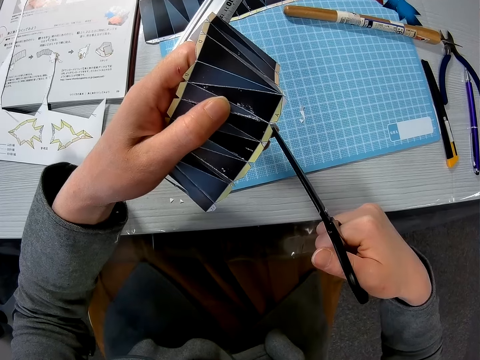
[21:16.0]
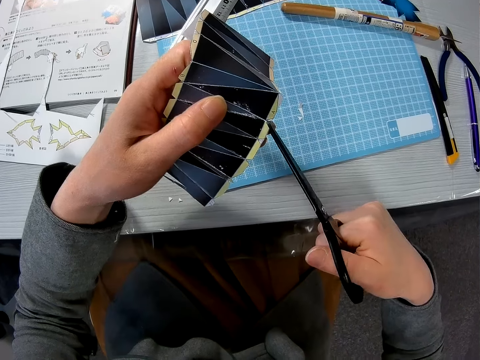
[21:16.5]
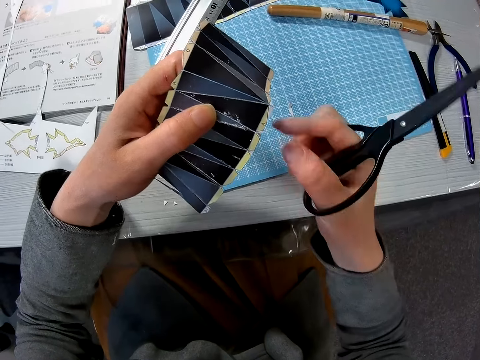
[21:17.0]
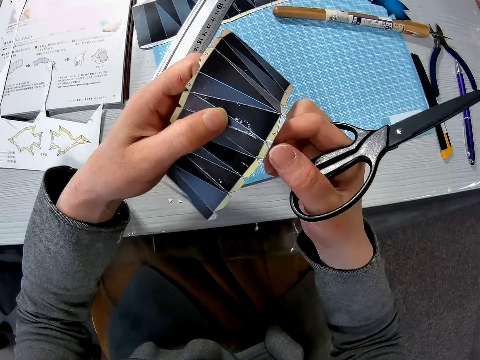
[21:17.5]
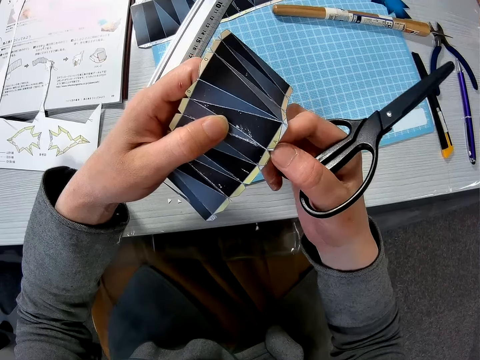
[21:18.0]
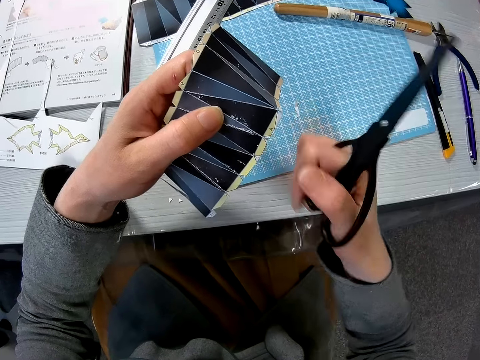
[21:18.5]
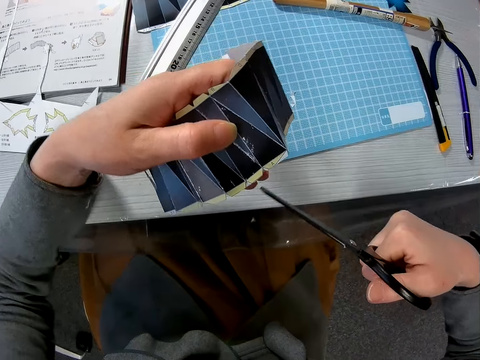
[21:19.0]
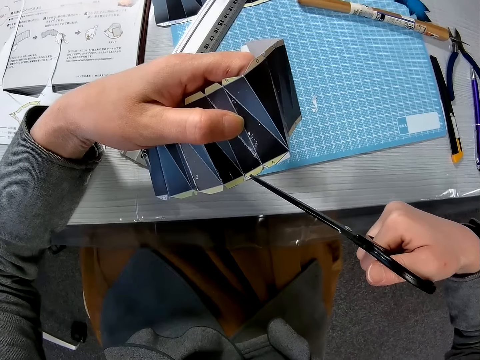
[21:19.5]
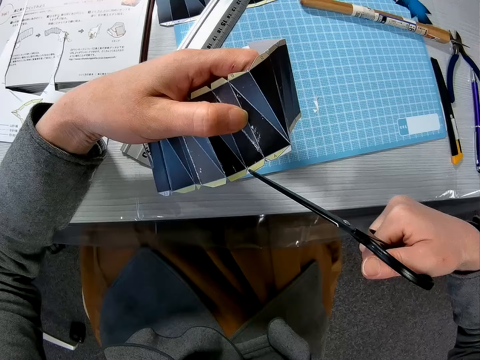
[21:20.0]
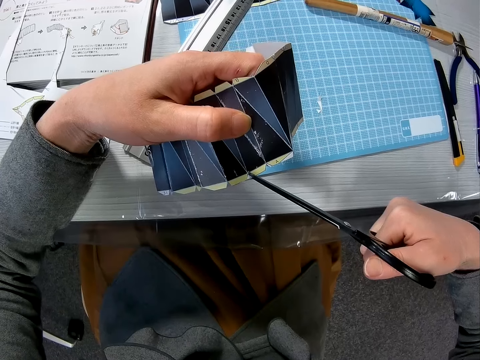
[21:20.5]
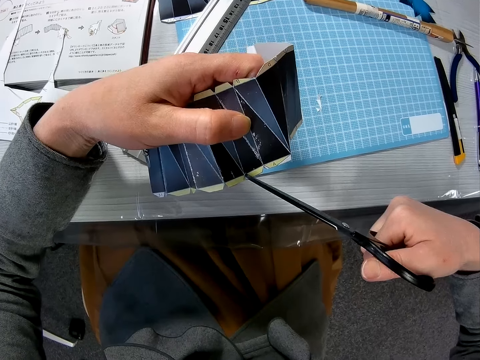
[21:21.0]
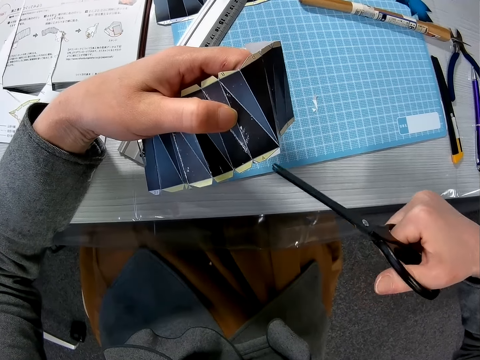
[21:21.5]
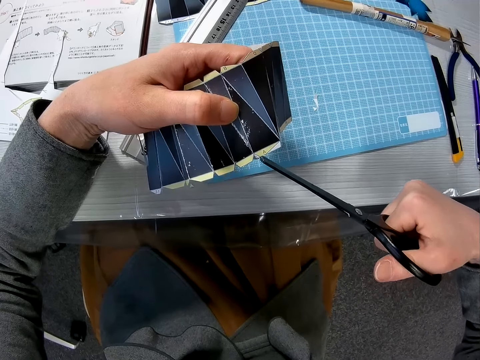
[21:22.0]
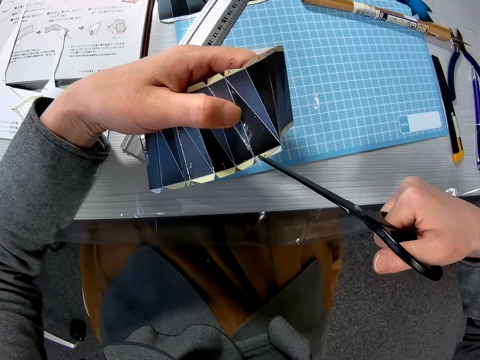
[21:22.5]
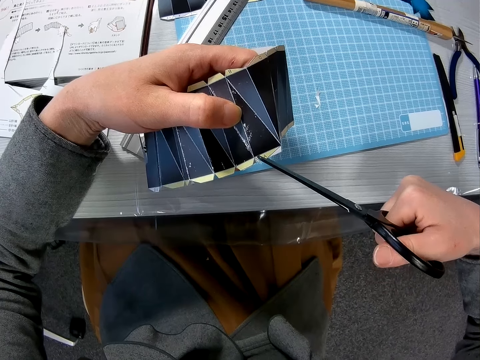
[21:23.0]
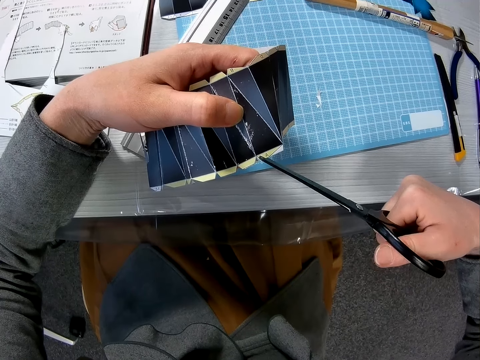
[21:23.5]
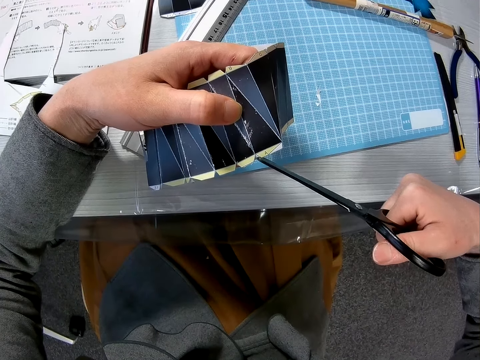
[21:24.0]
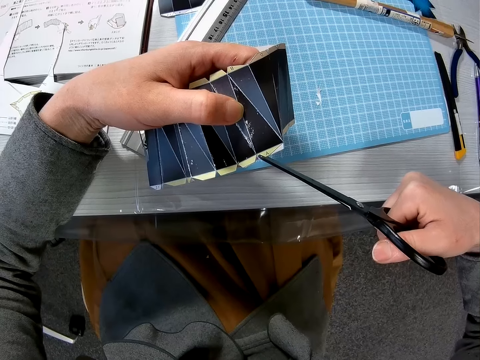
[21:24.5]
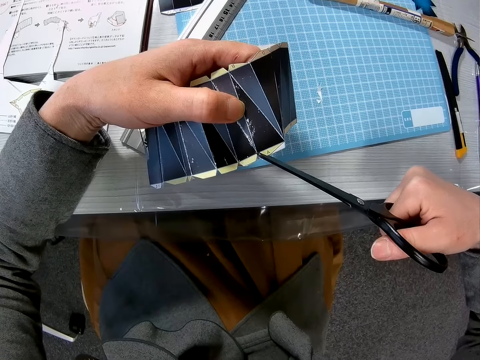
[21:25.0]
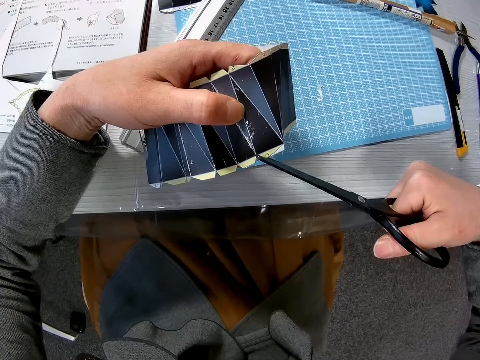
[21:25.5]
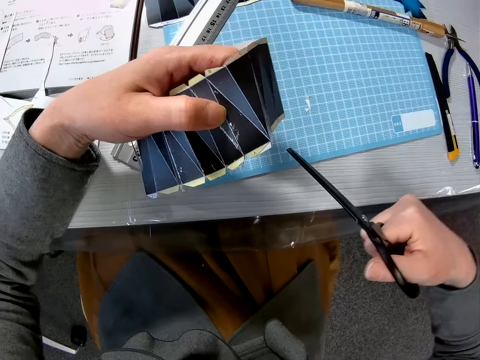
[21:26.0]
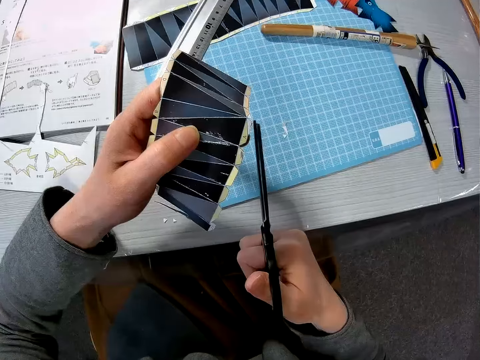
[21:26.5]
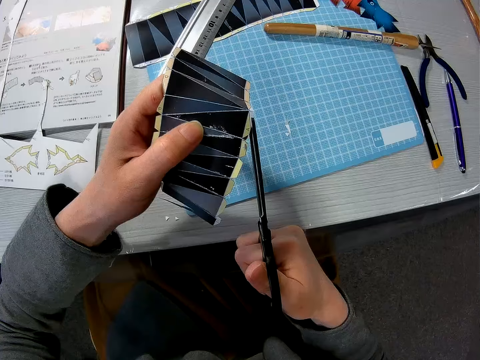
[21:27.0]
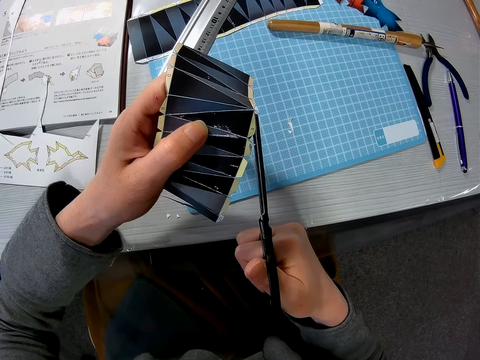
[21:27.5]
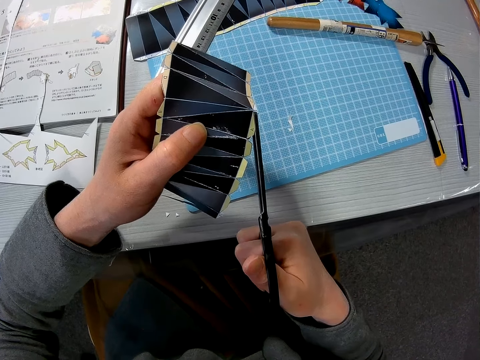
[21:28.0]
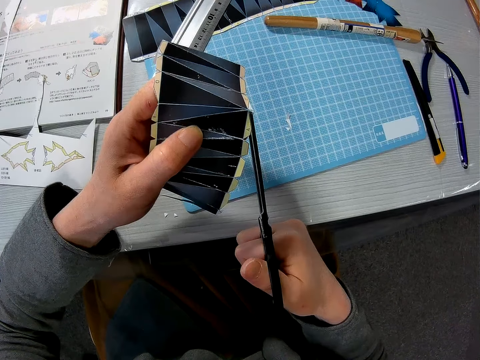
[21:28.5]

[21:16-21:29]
The camera wearer detaches the edge from the paper craft with his right hand. He cuts an edge of the paper craft with the pair of scissors repeatedly.

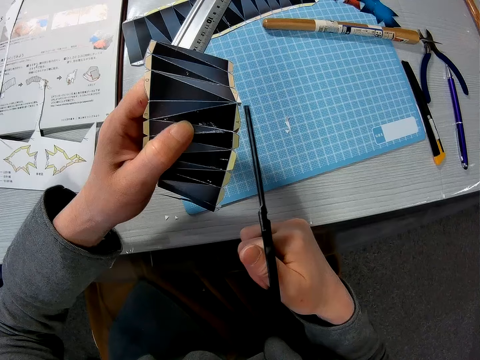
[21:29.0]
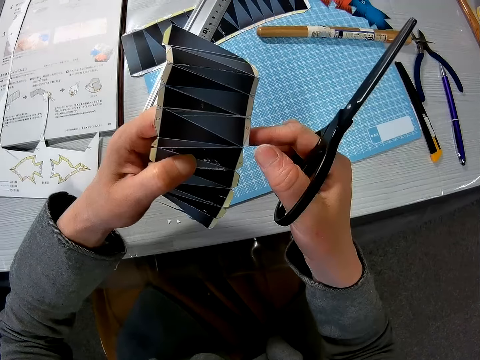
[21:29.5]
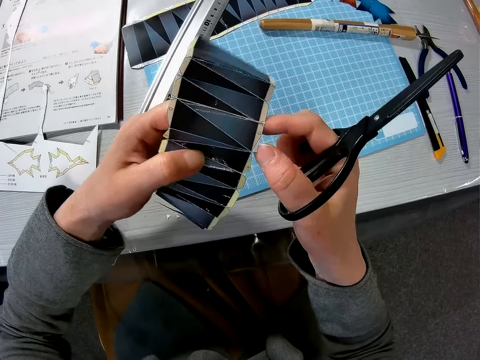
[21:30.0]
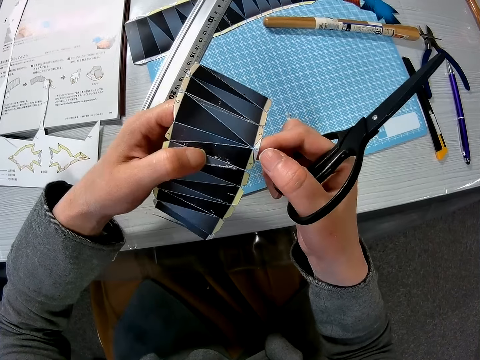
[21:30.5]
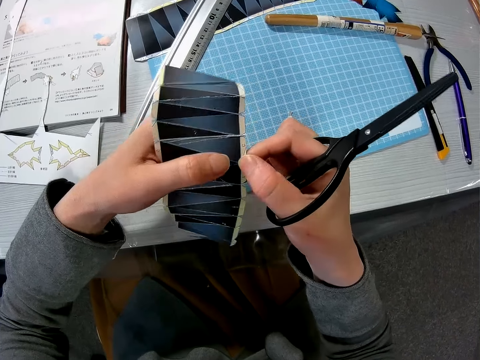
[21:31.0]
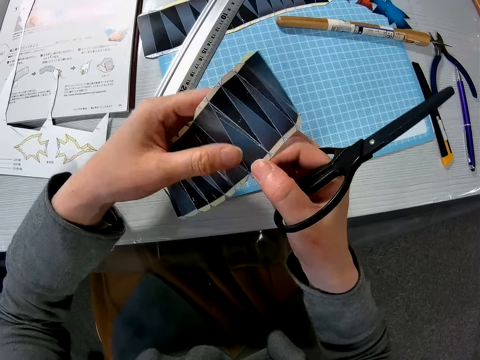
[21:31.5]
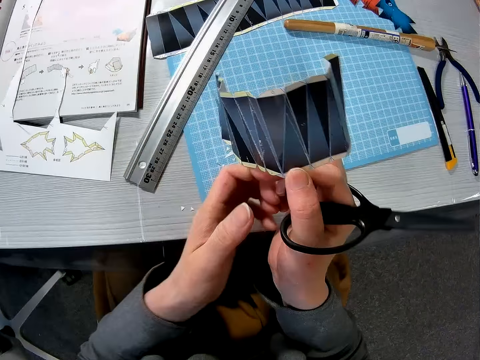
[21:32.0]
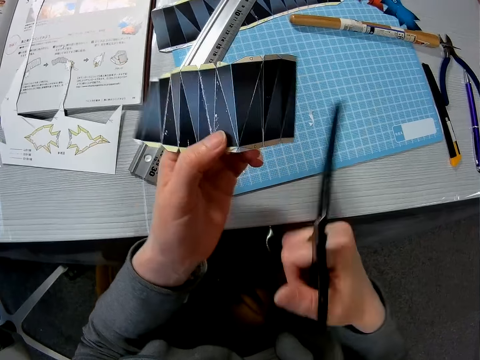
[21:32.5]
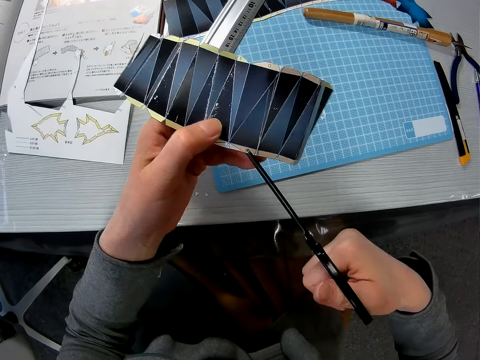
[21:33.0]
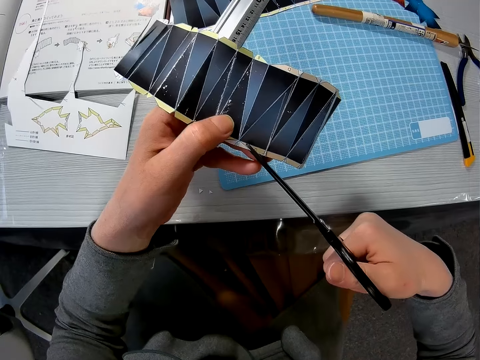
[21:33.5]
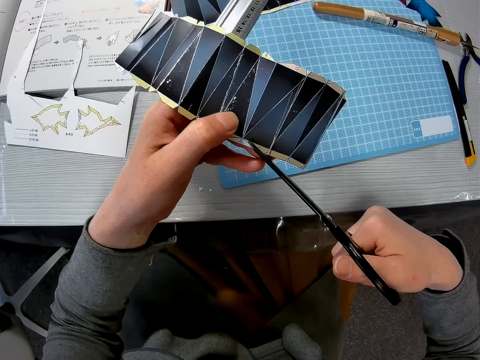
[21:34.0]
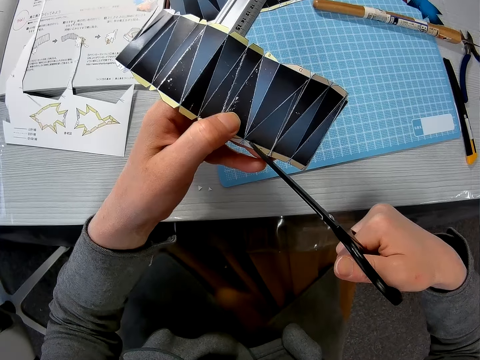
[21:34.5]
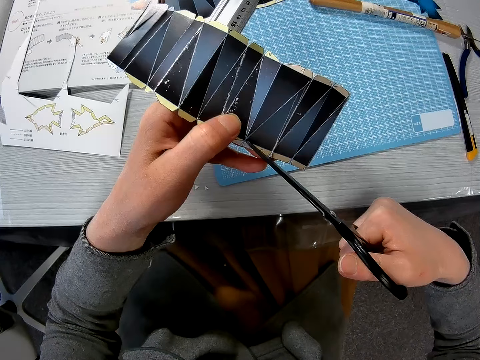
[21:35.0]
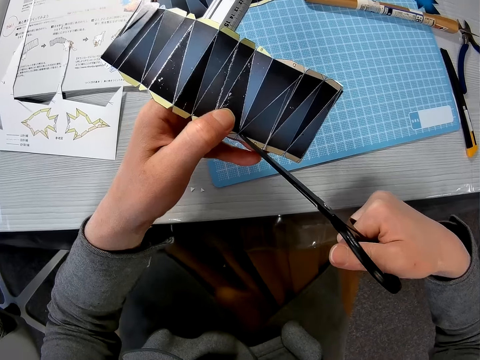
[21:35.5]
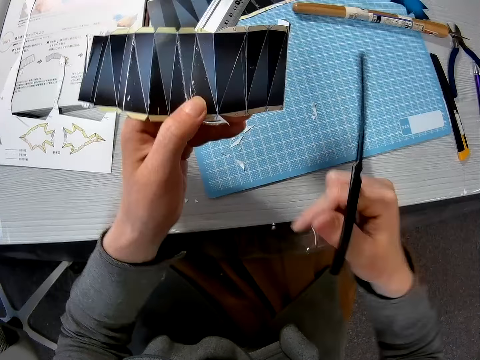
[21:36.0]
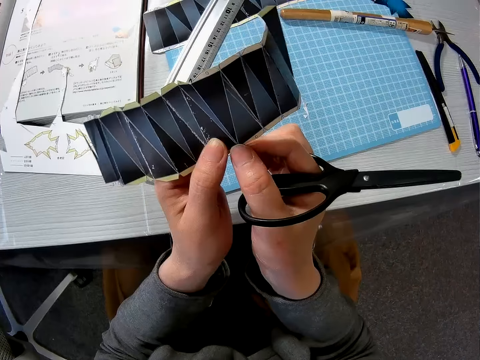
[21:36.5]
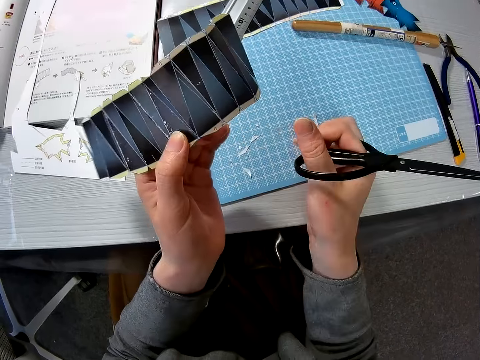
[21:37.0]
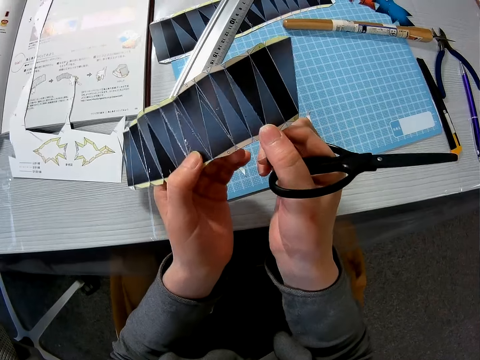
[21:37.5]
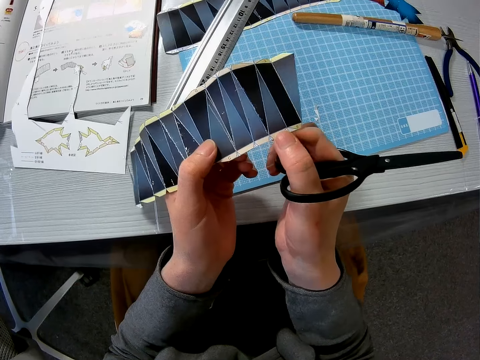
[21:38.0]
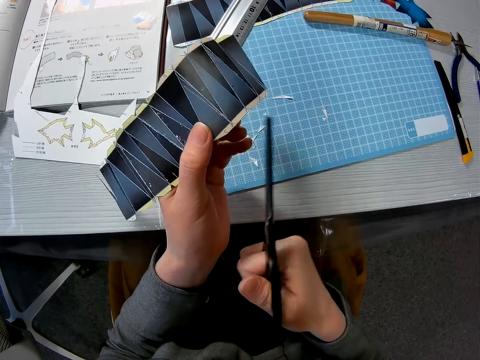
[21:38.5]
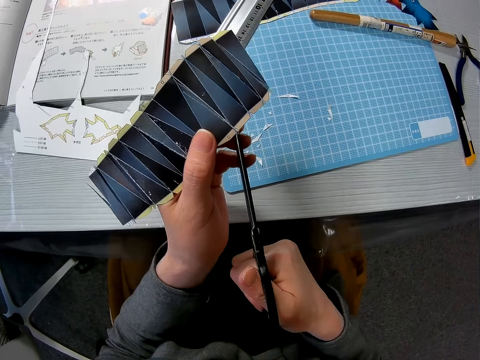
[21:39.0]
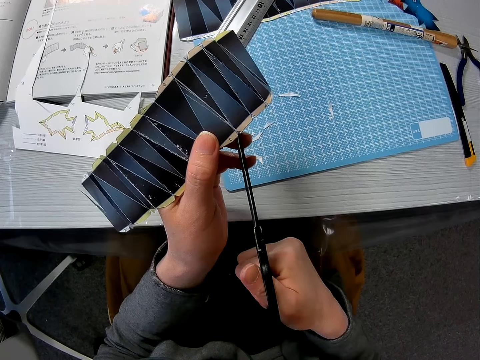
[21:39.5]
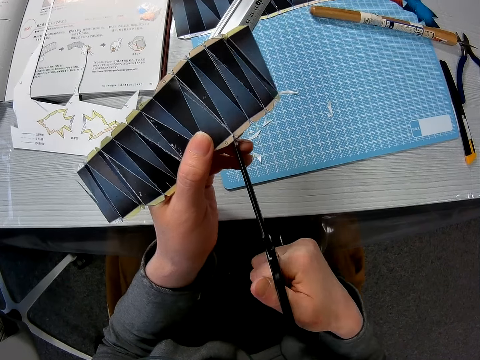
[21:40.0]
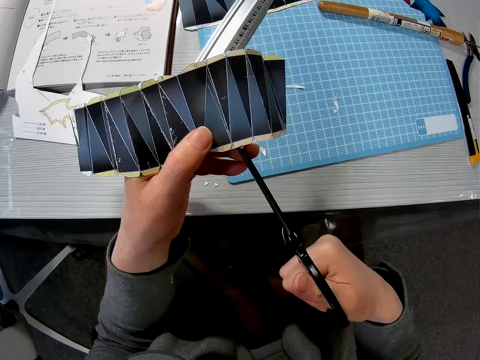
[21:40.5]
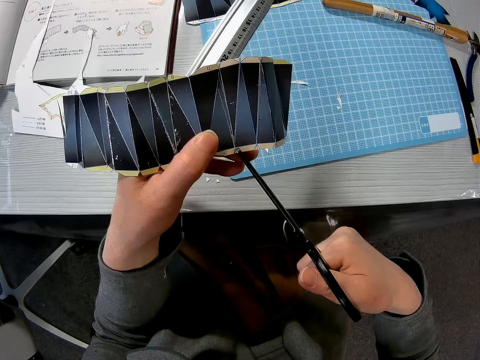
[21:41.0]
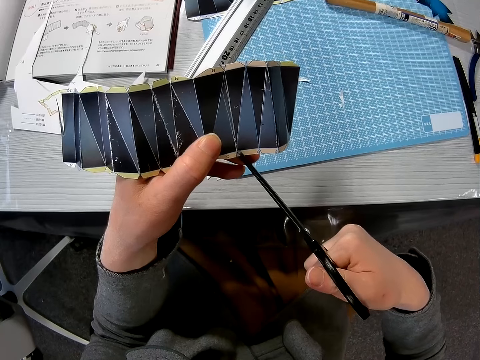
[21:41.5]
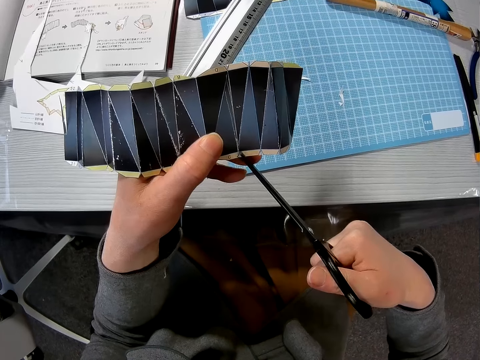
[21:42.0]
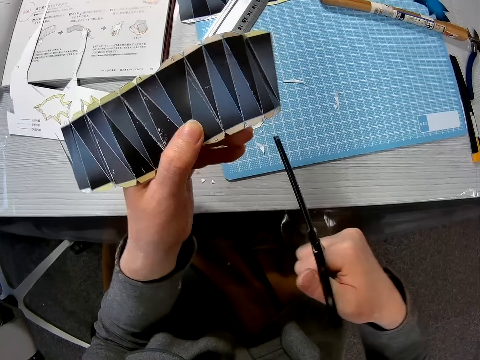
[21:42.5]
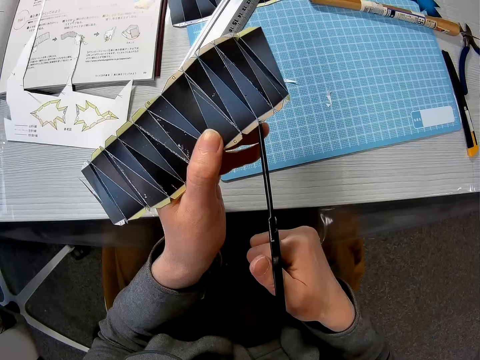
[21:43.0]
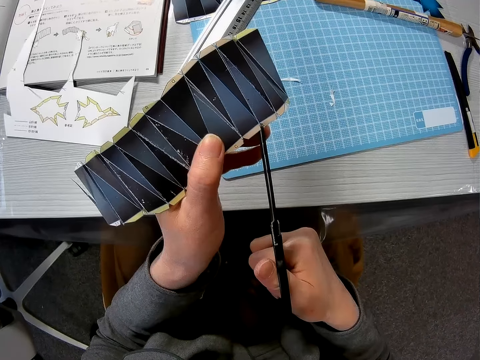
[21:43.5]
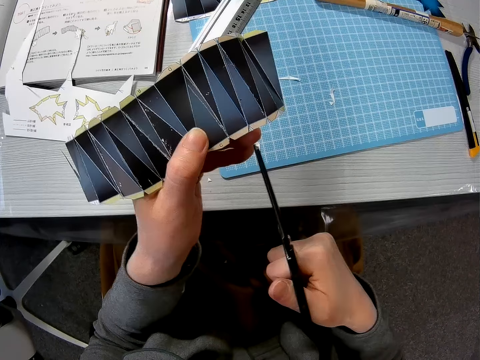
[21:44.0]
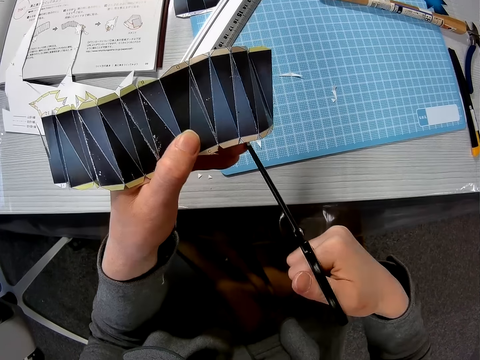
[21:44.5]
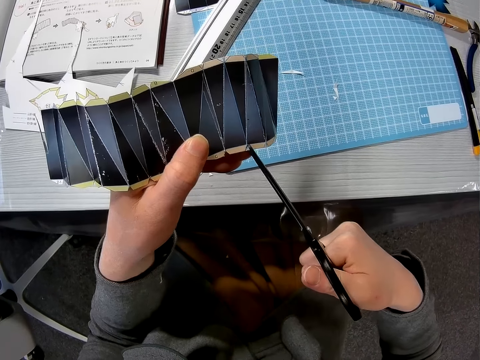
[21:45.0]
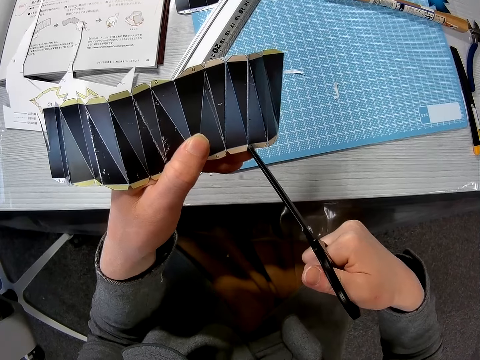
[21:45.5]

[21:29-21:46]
The camera wearer places his right hand on the paper craft. He passes the paper craft to his left hand. He turns the paper. He cuts an edge of the paper craft with the pair of scissors. He detaches the edge from the paper craft with his right hand. He cuts an edge of the paper craft with the pair of scissors. He cuts an edge of the paper craft with the pair of scissors again.
